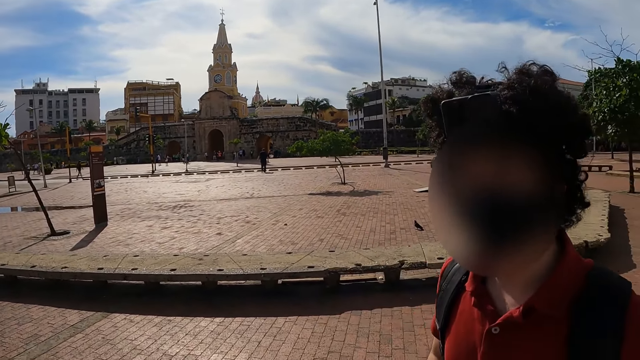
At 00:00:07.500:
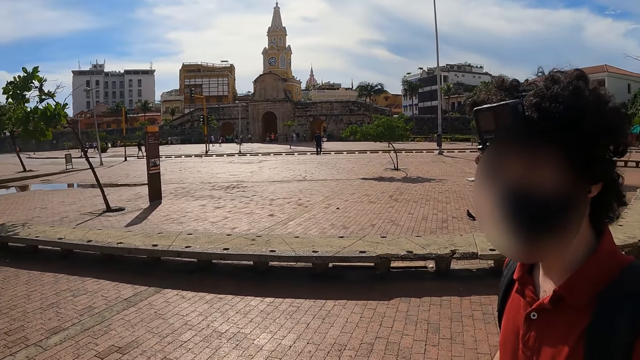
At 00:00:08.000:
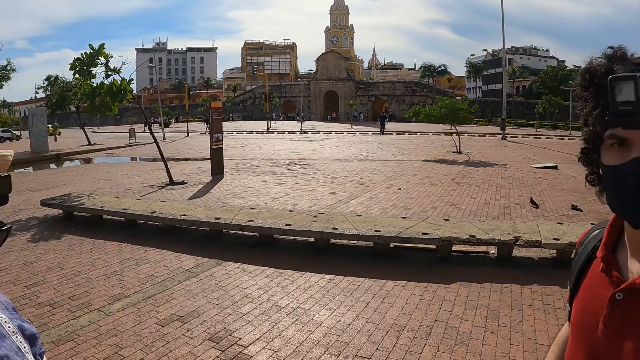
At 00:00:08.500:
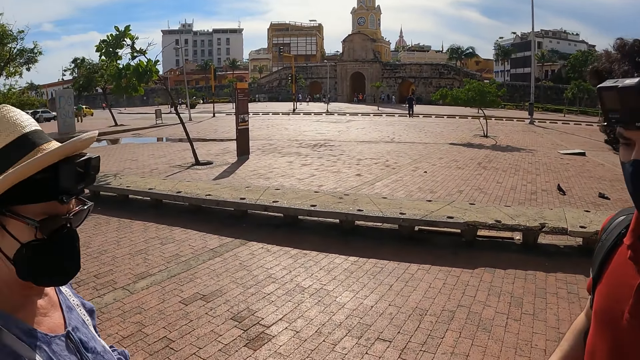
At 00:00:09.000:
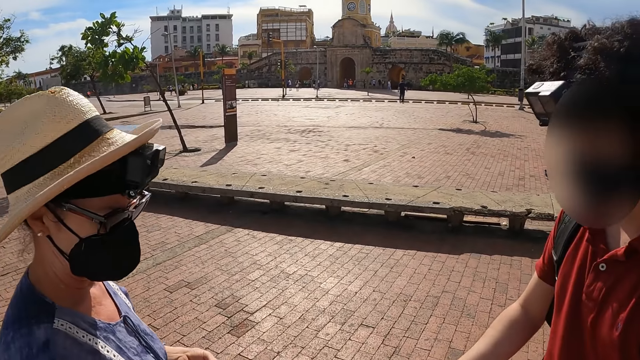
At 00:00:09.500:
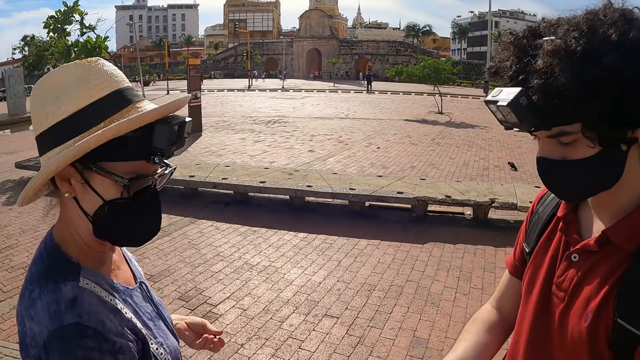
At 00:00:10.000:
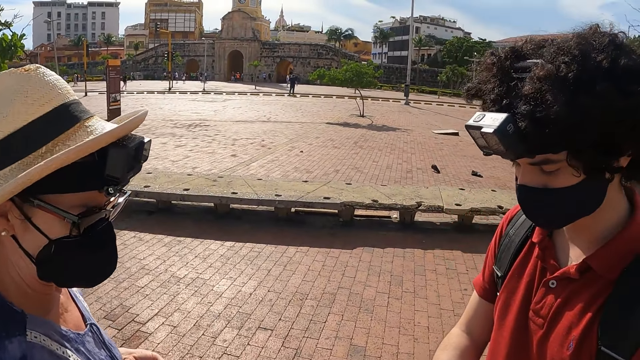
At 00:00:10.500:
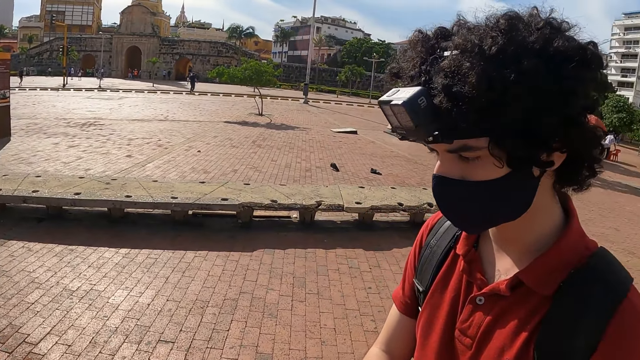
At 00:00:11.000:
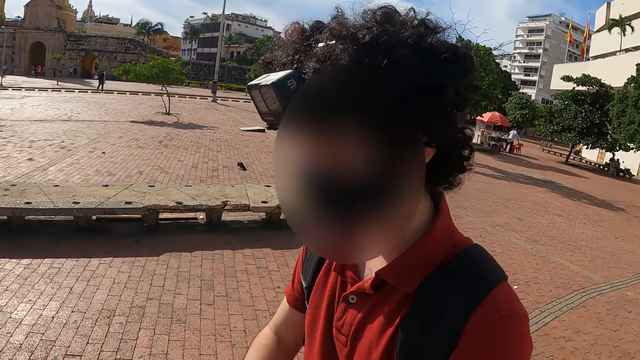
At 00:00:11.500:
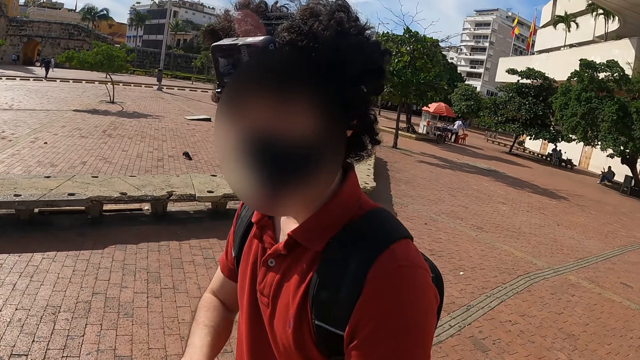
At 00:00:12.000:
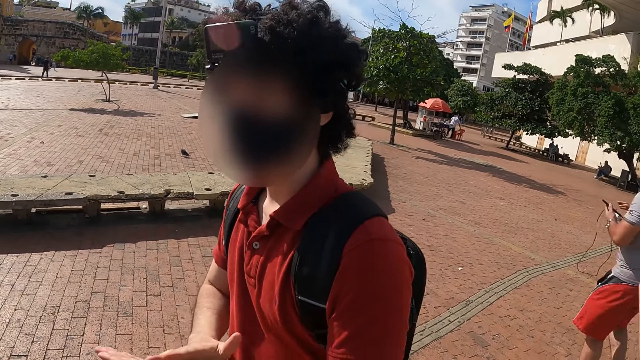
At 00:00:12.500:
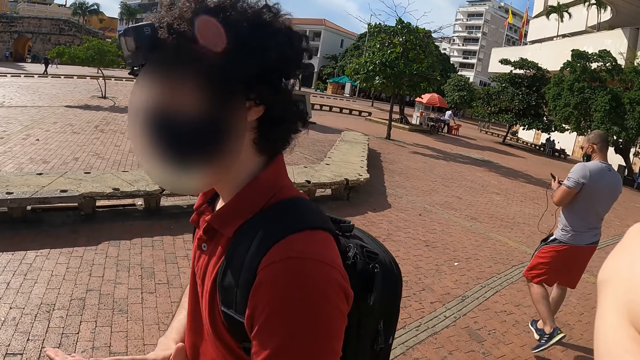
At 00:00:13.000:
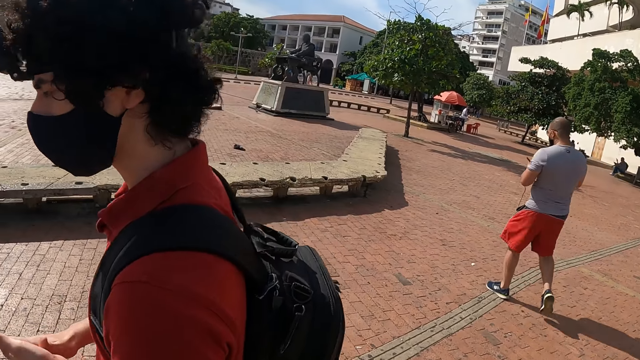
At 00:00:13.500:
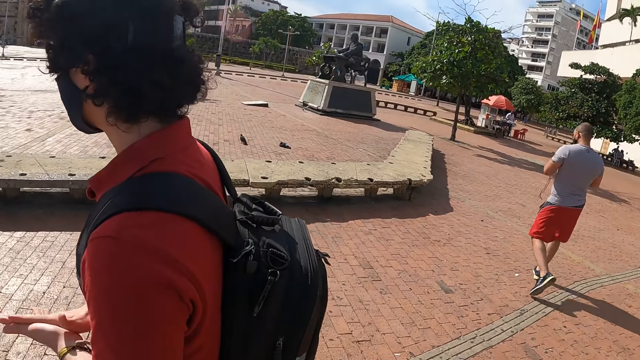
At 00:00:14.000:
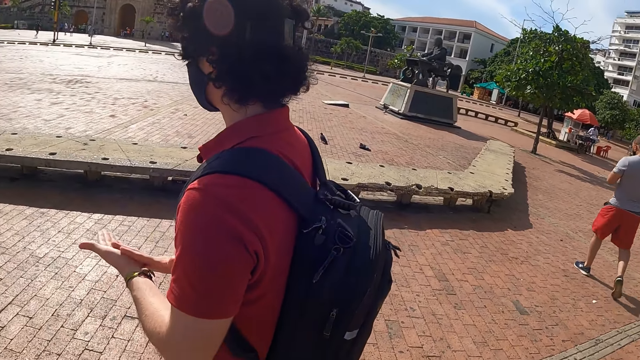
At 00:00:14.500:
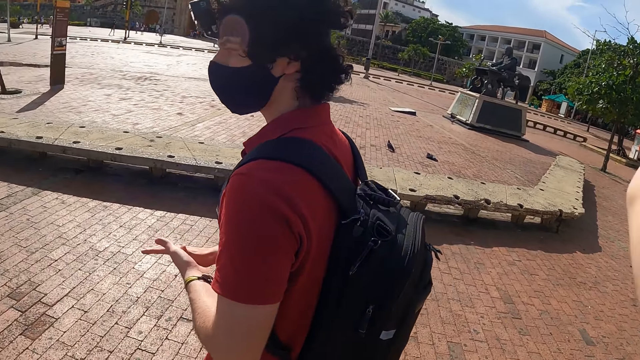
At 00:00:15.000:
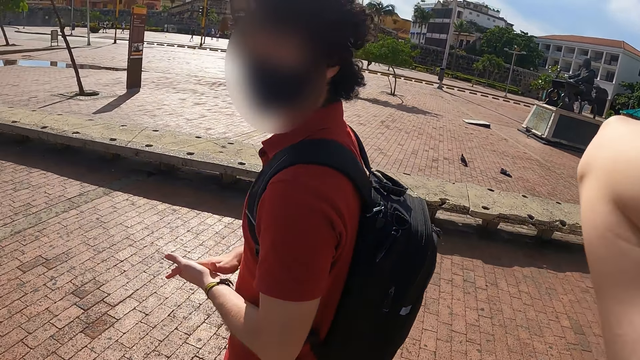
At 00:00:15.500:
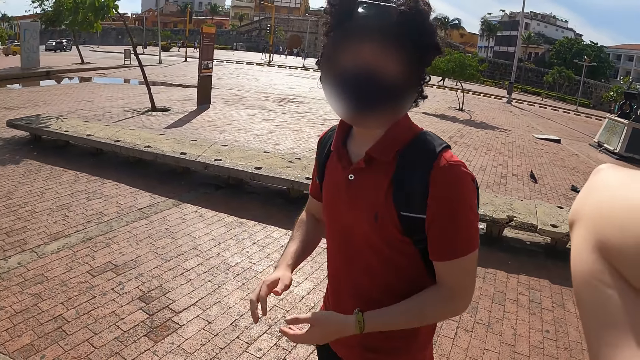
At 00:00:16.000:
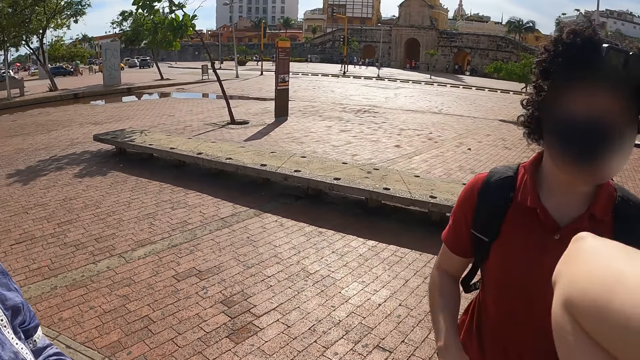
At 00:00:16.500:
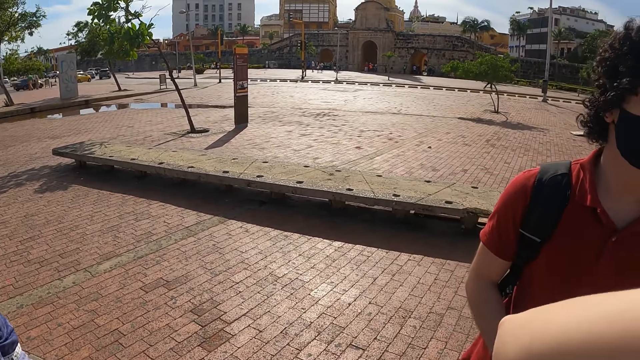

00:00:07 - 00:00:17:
The camera wearer interacts with a person. The person interacts with another person. The camera wearer looks around.

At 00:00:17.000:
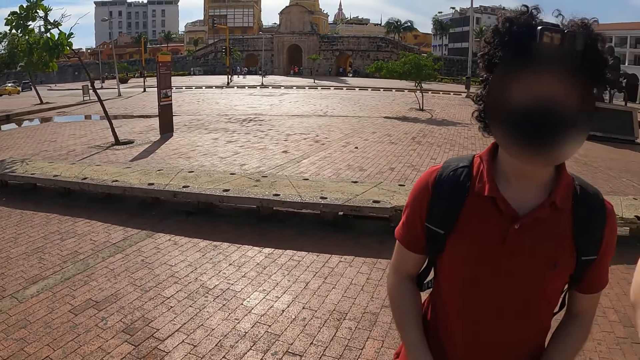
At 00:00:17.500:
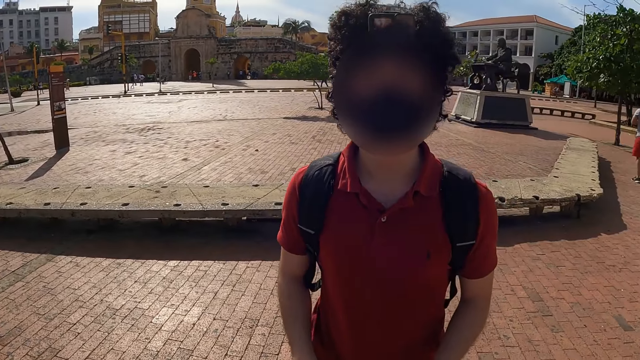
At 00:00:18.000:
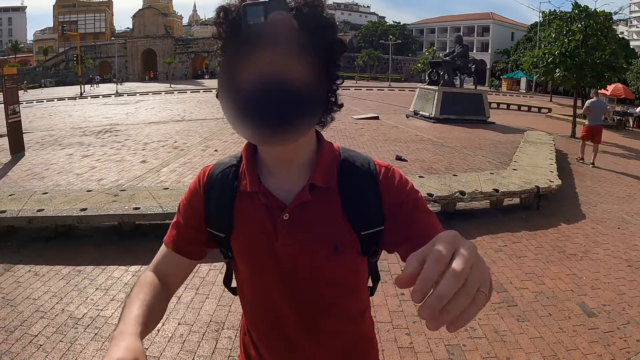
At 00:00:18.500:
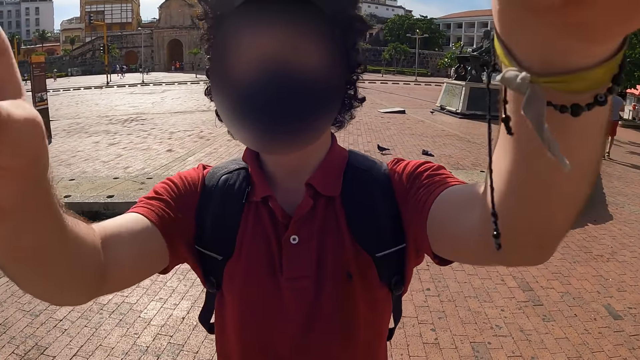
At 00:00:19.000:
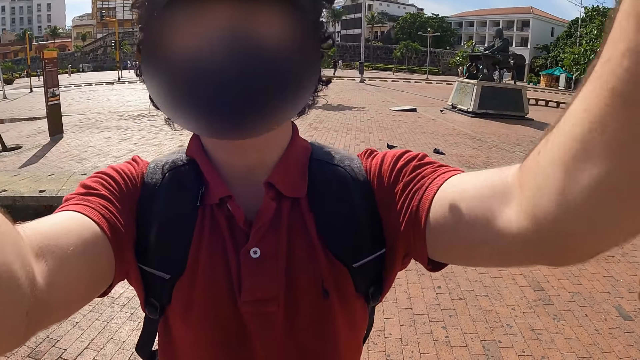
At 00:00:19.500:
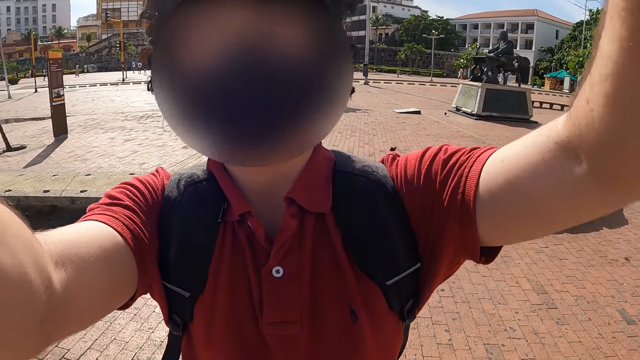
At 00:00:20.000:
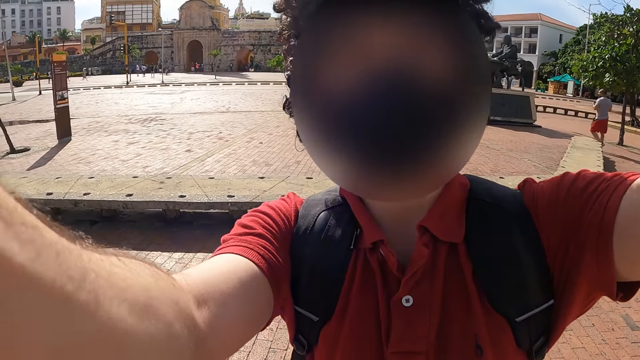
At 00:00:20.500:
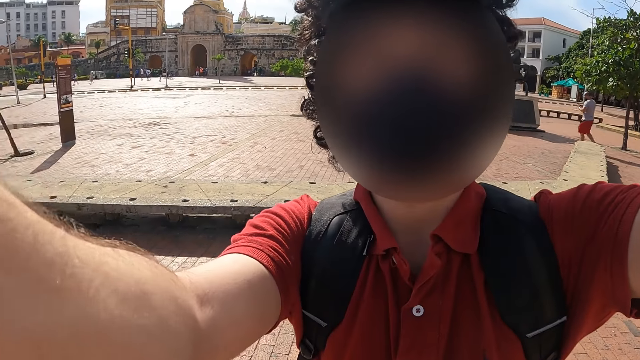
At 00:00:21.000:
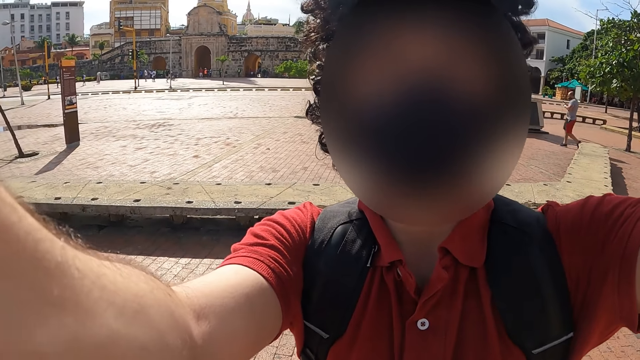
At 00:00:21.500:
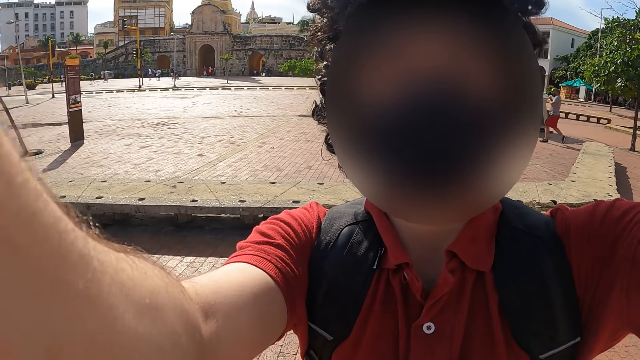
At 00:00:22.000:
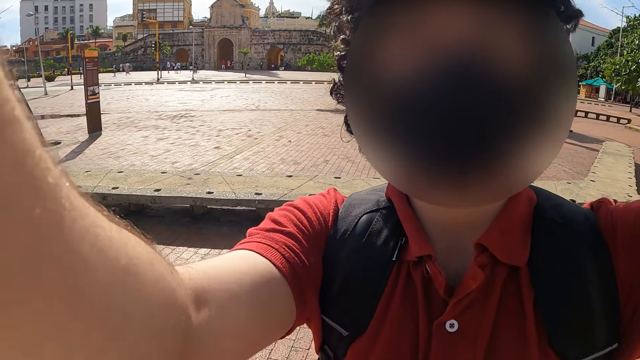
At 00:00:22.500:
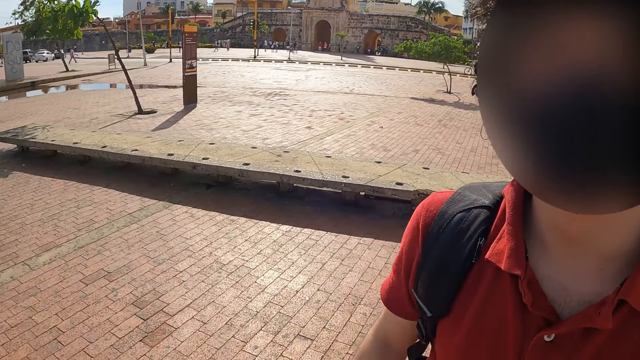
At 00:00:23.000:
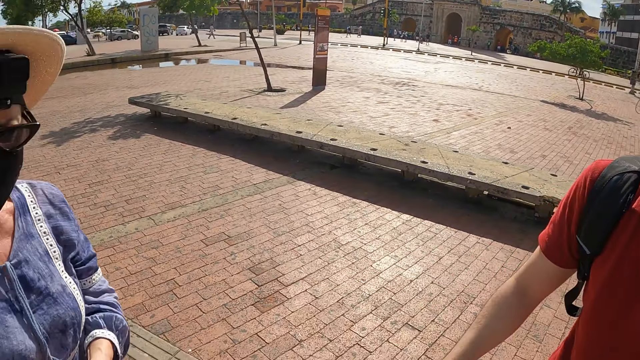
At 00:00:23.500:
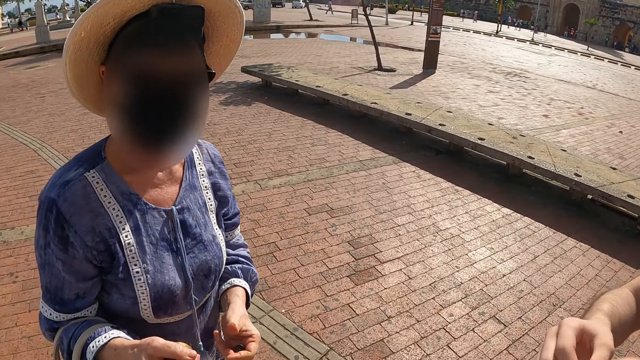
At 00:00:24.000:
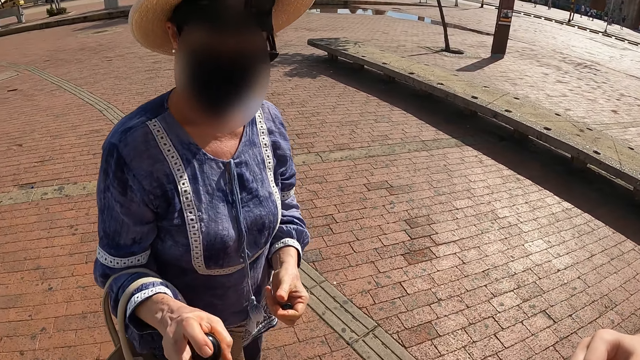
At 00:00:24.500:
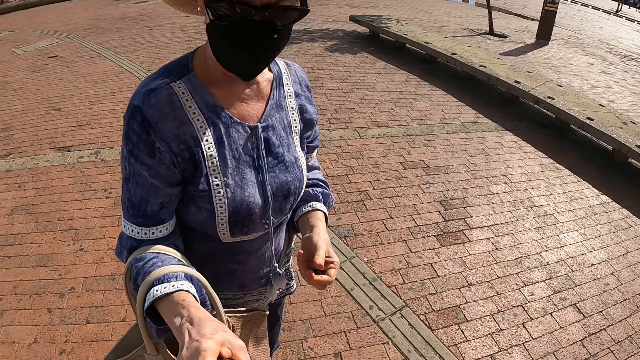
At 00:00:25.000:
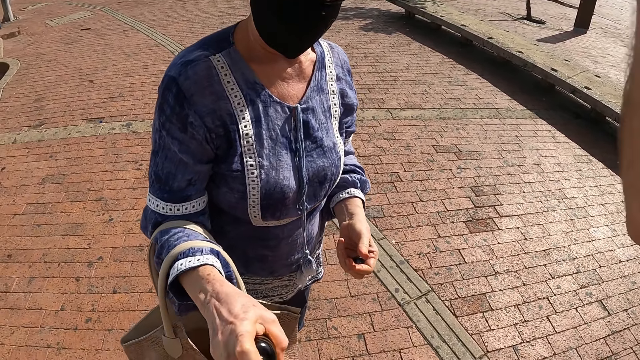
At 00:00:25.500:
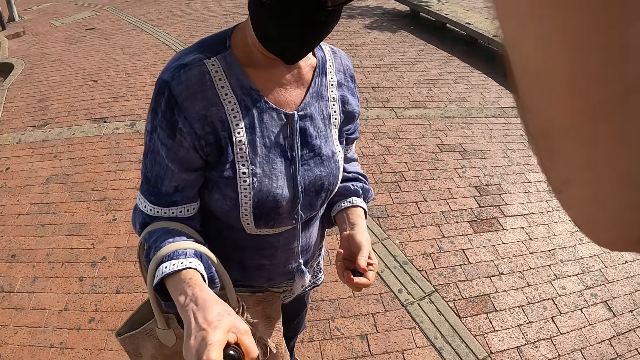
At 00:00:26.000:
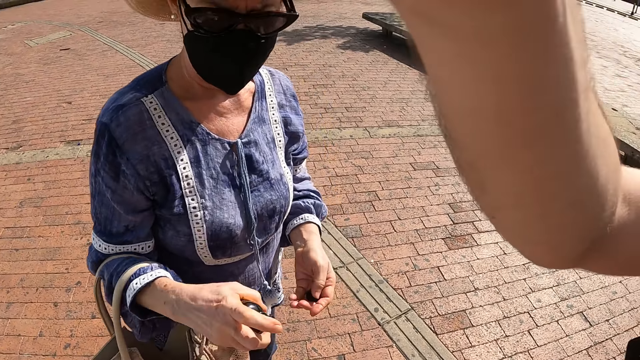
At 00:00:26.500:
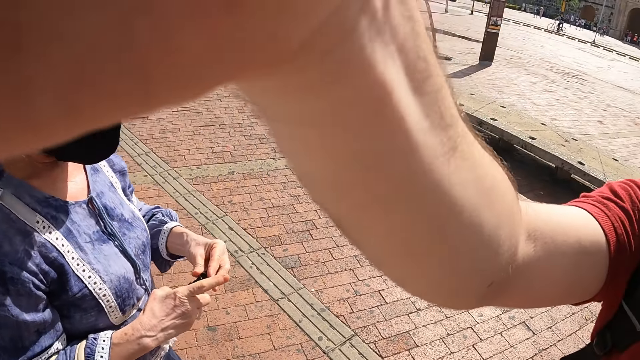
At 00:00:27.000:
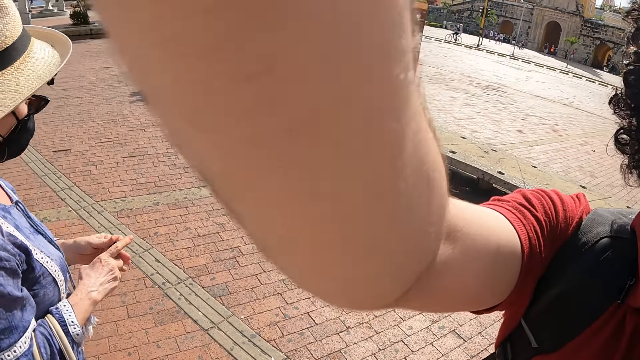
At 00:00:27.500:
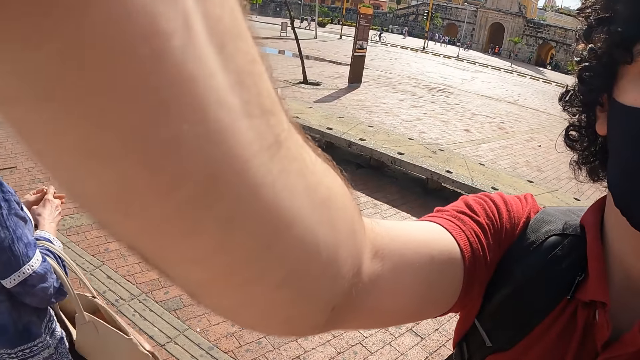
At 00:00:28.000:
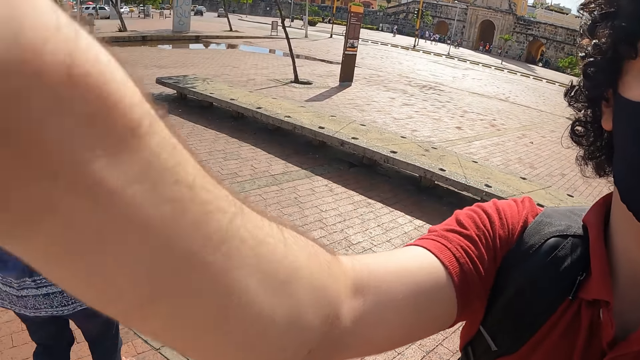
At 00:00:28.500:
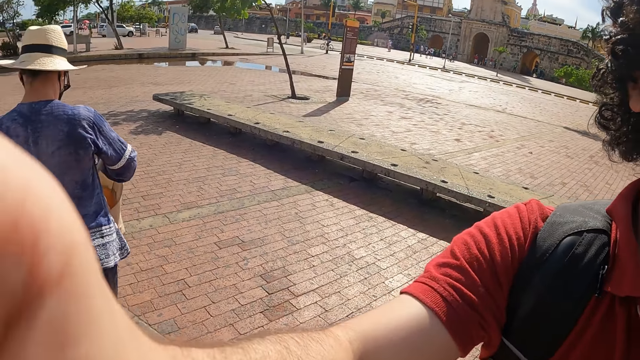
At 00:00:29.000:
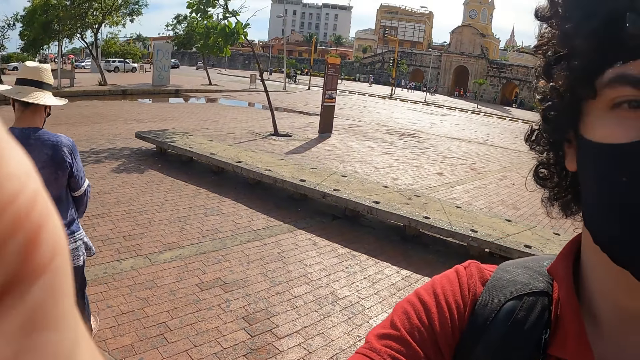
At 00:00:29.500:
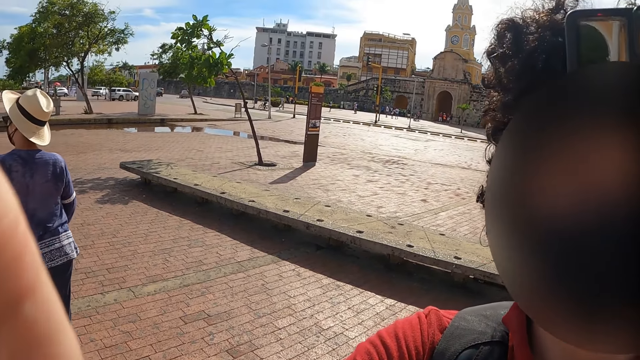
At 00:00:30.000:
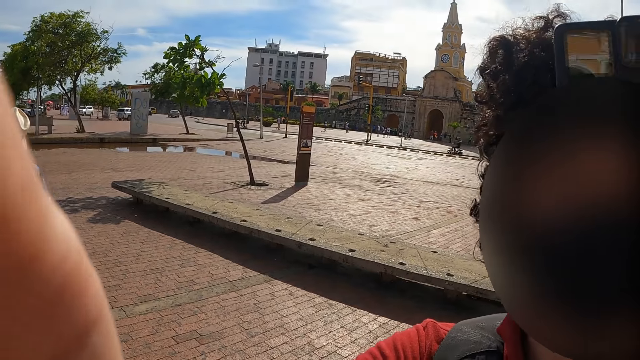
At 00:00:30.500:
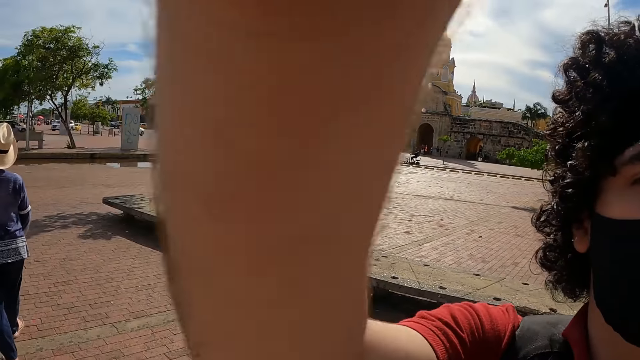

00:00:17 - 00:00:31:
The camera wearer interacts with a person. They look around. They interact with the person.
